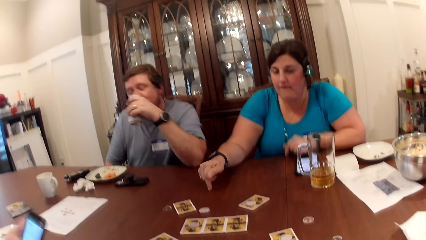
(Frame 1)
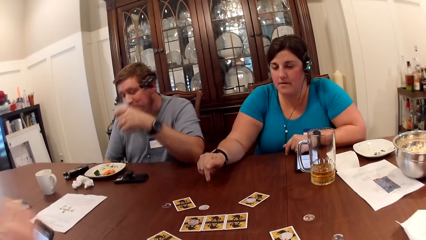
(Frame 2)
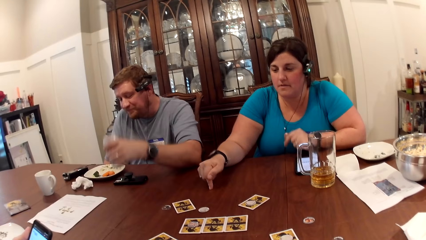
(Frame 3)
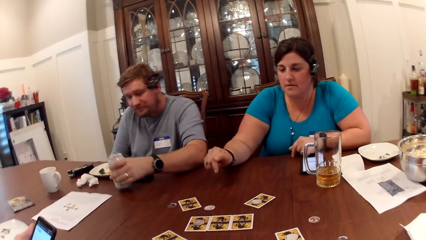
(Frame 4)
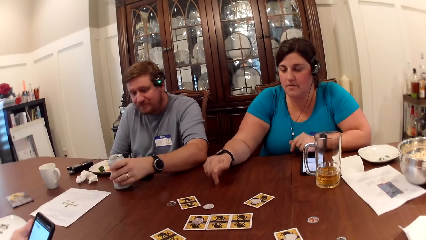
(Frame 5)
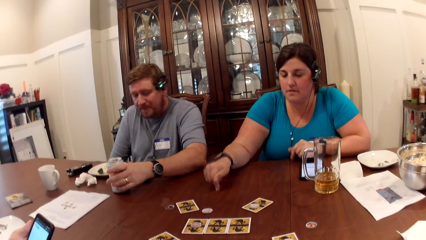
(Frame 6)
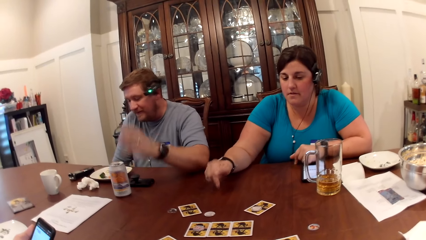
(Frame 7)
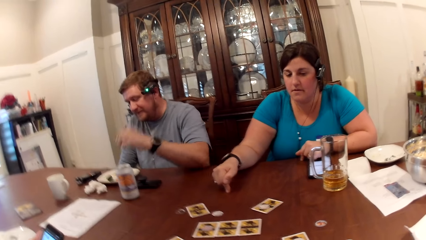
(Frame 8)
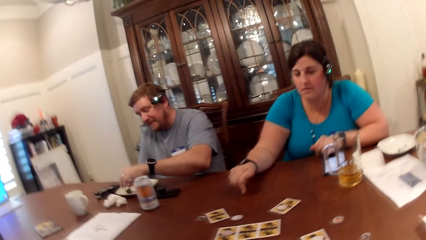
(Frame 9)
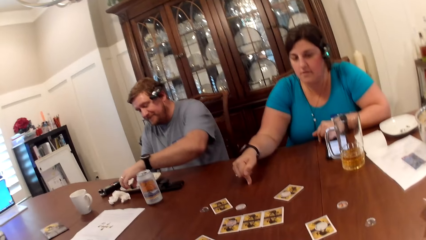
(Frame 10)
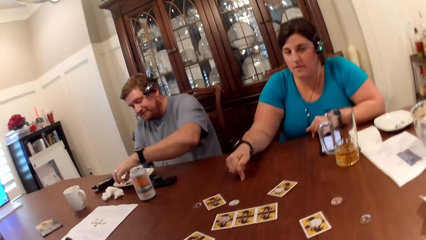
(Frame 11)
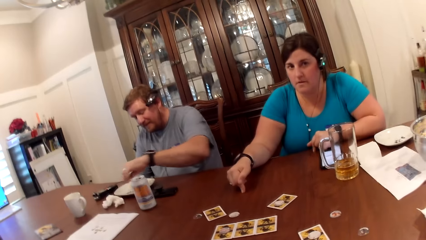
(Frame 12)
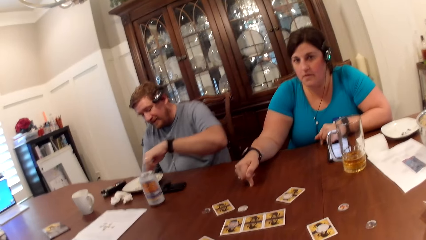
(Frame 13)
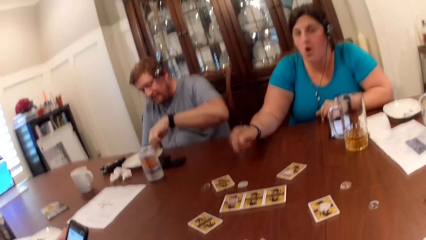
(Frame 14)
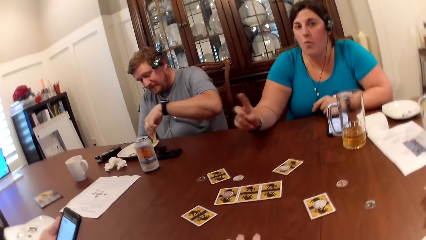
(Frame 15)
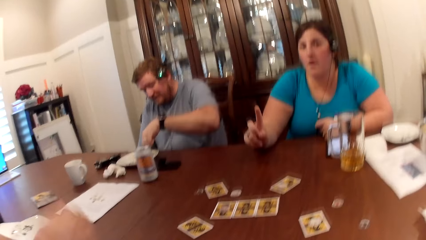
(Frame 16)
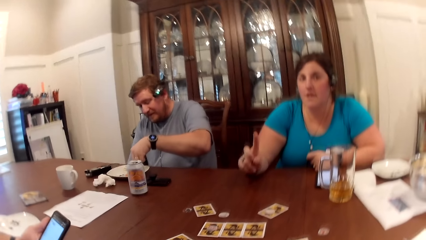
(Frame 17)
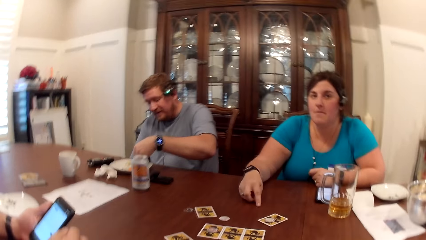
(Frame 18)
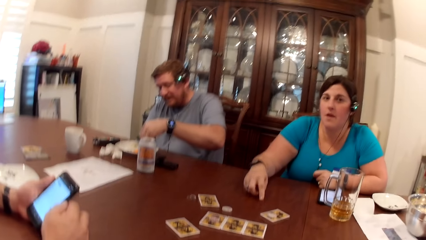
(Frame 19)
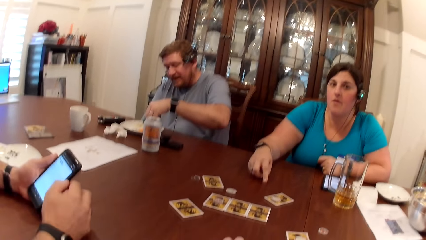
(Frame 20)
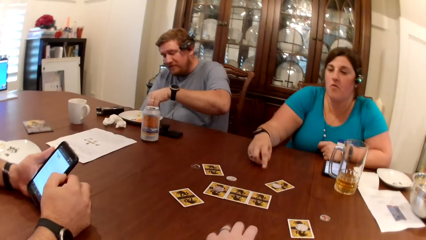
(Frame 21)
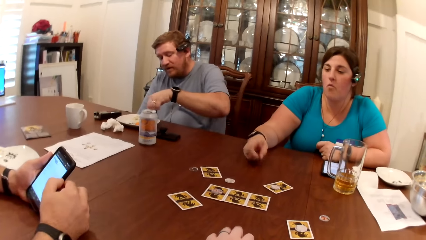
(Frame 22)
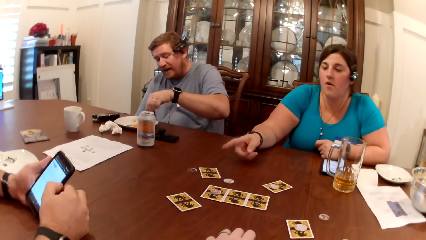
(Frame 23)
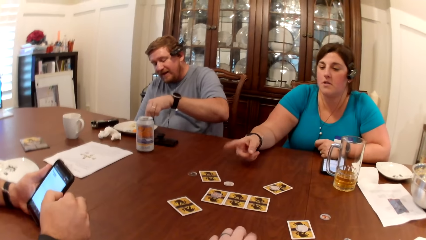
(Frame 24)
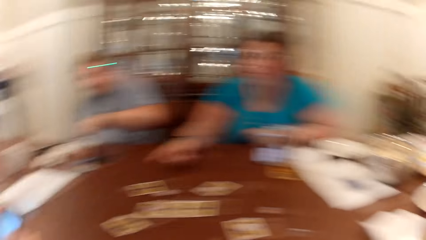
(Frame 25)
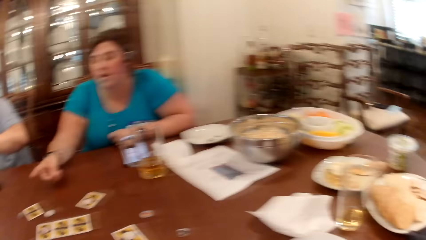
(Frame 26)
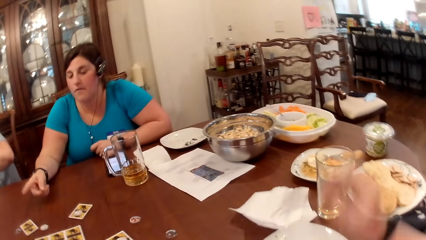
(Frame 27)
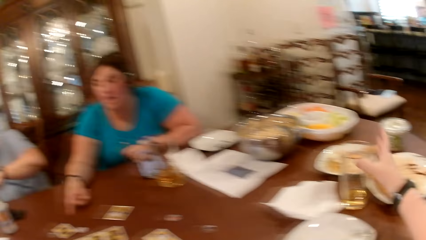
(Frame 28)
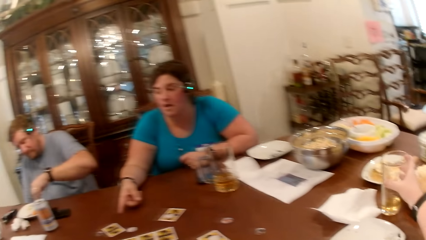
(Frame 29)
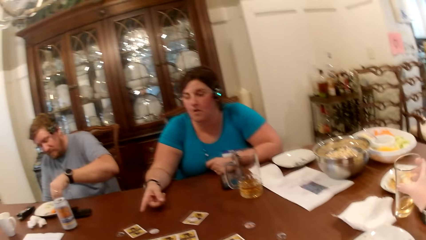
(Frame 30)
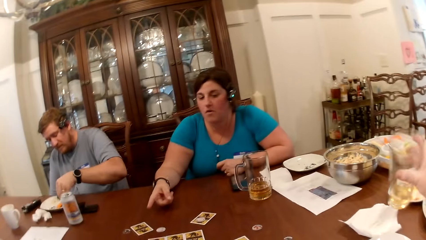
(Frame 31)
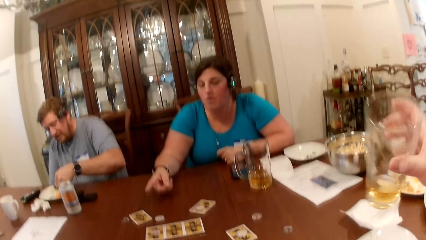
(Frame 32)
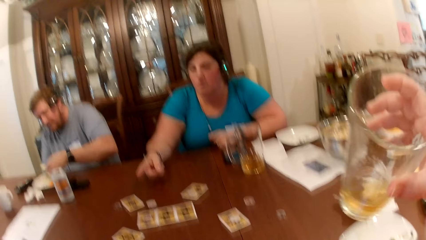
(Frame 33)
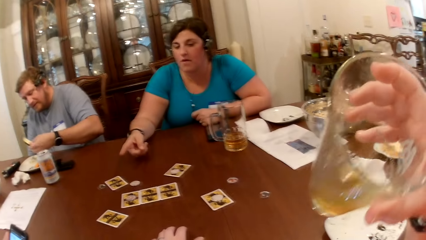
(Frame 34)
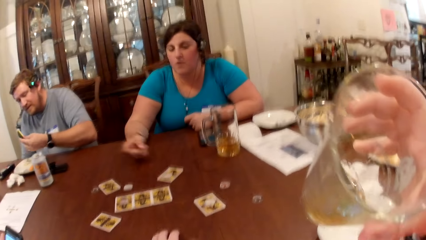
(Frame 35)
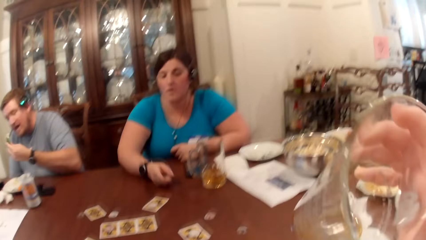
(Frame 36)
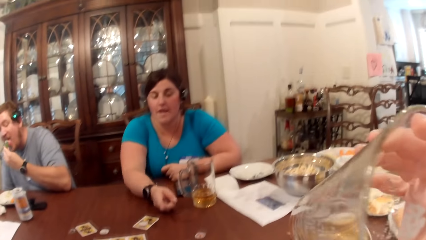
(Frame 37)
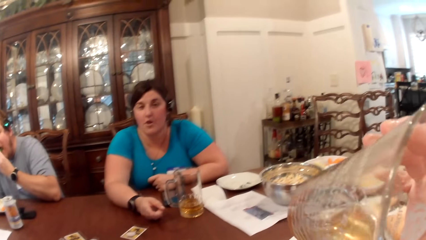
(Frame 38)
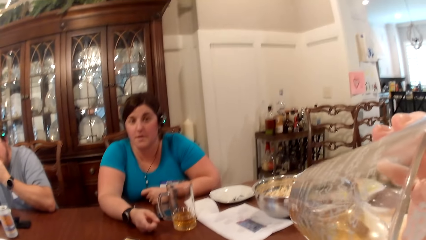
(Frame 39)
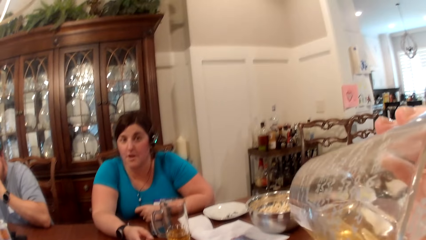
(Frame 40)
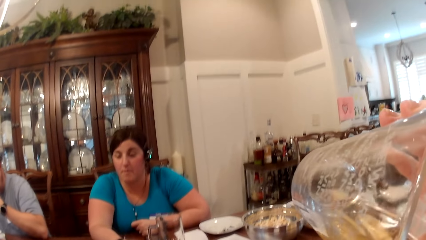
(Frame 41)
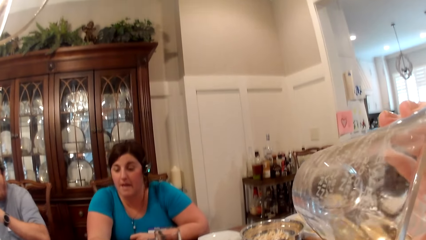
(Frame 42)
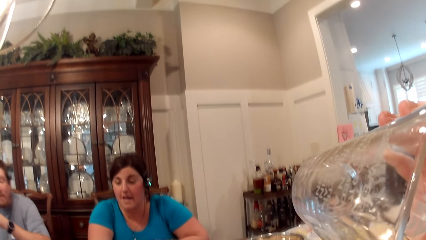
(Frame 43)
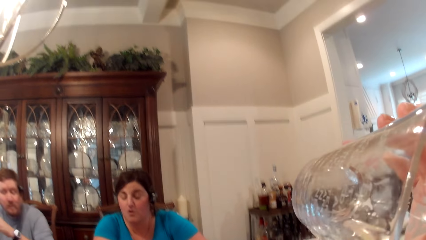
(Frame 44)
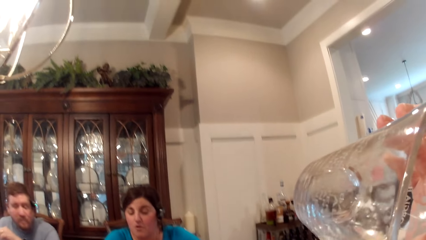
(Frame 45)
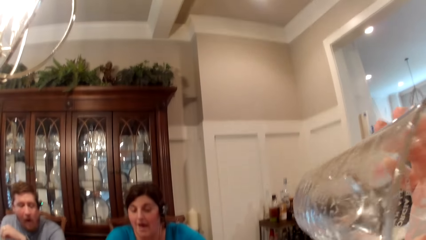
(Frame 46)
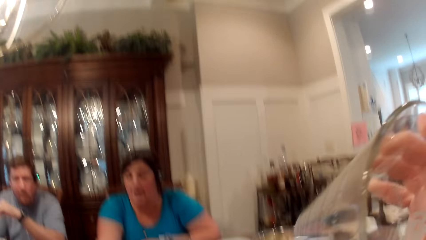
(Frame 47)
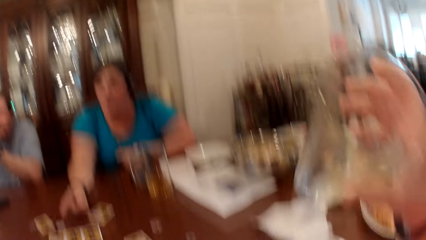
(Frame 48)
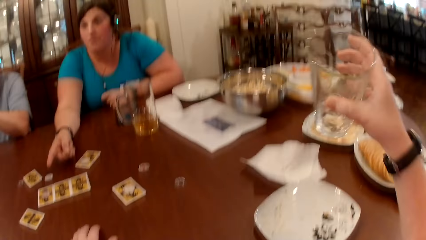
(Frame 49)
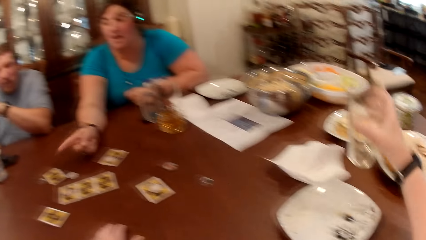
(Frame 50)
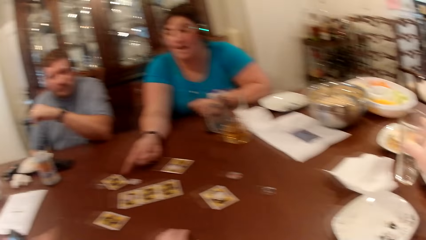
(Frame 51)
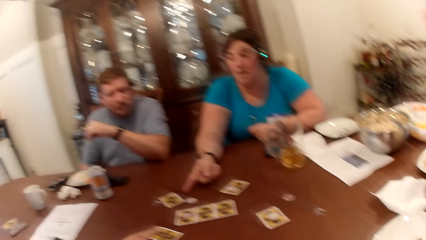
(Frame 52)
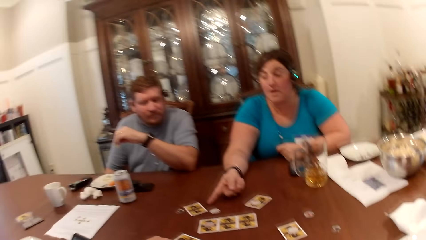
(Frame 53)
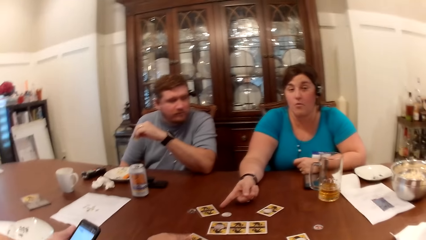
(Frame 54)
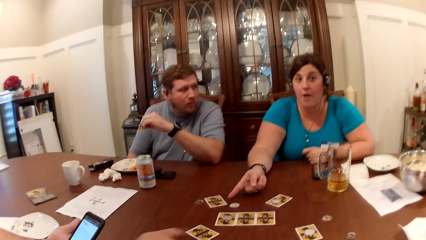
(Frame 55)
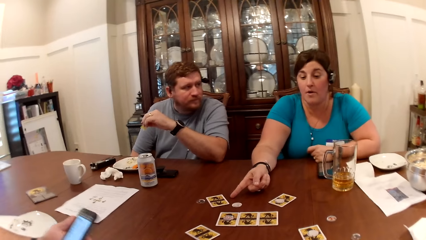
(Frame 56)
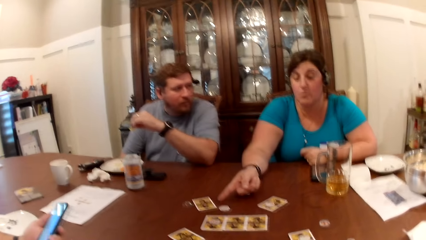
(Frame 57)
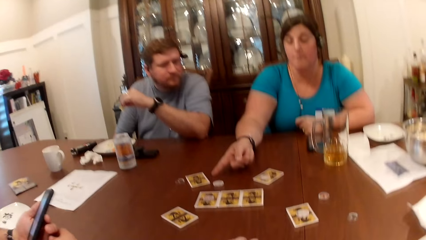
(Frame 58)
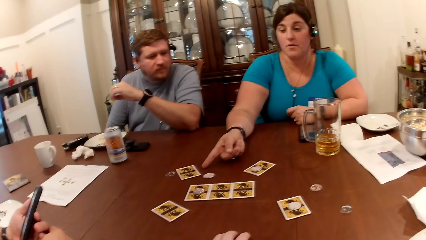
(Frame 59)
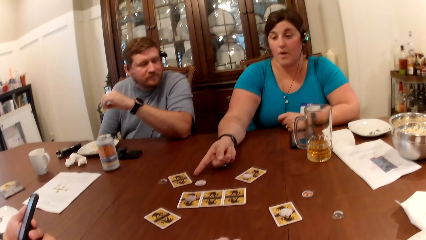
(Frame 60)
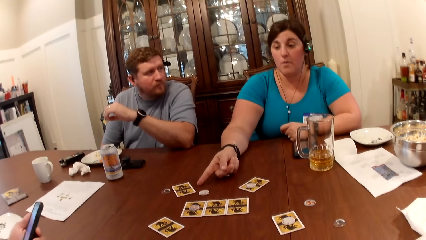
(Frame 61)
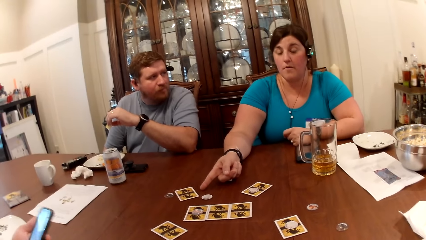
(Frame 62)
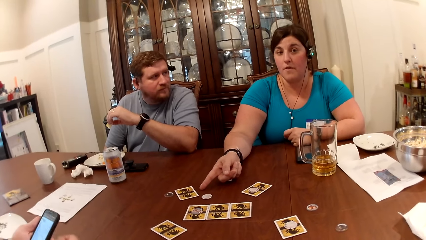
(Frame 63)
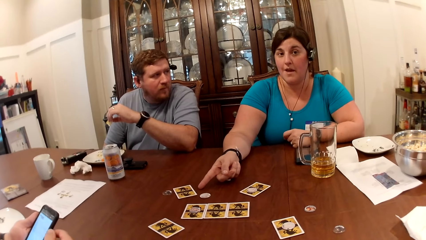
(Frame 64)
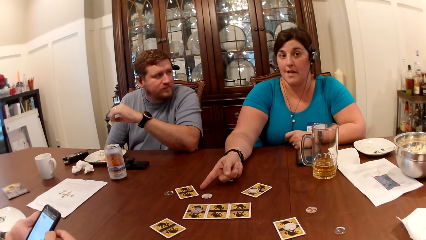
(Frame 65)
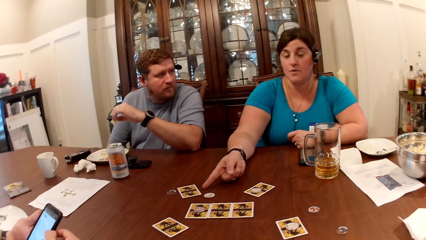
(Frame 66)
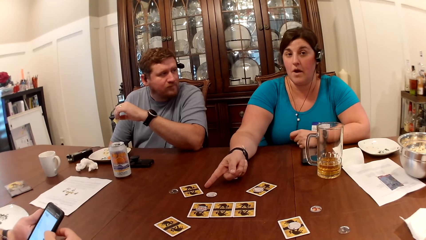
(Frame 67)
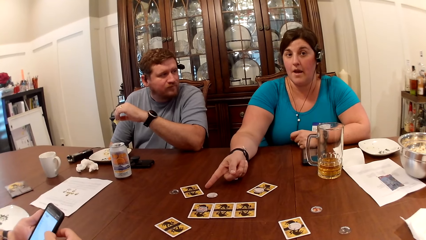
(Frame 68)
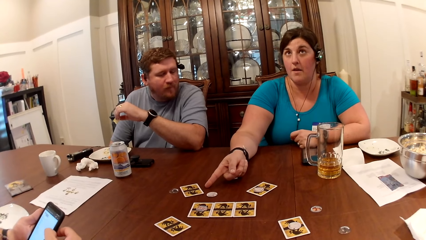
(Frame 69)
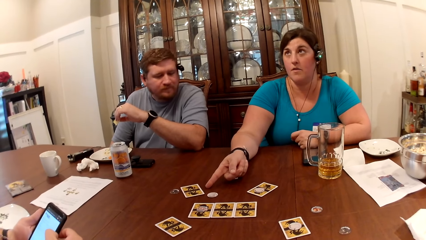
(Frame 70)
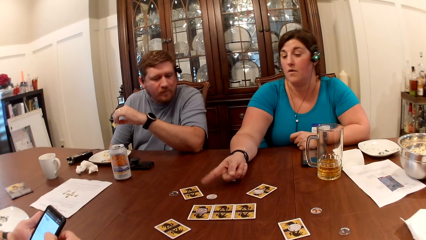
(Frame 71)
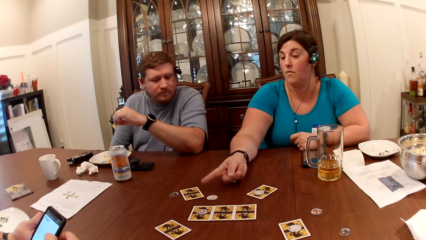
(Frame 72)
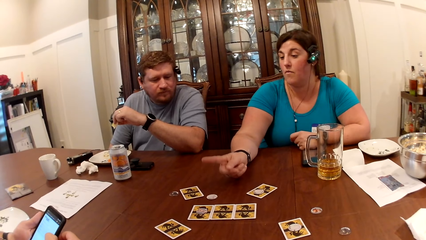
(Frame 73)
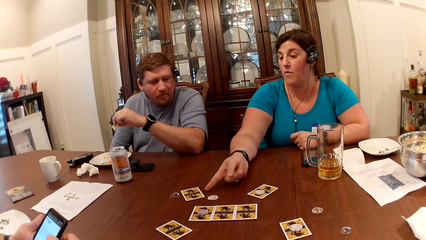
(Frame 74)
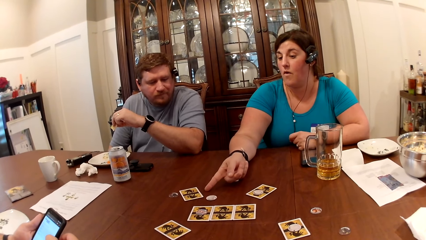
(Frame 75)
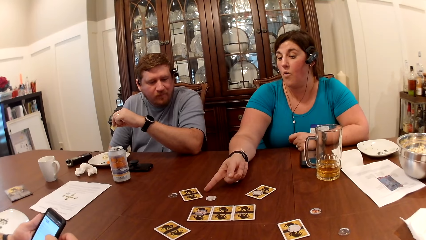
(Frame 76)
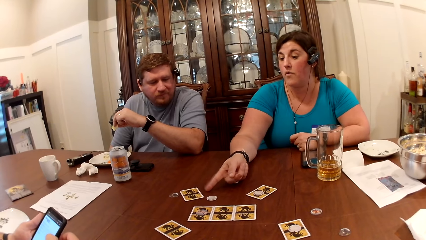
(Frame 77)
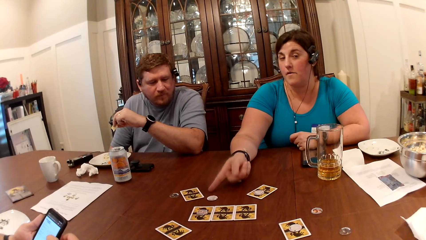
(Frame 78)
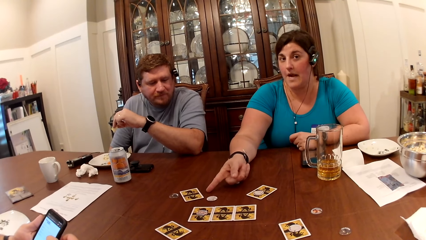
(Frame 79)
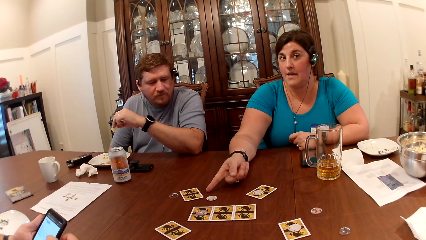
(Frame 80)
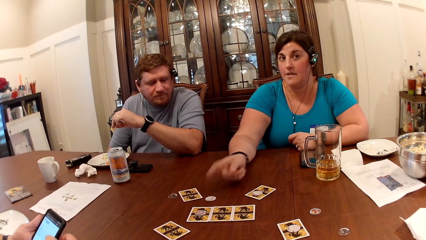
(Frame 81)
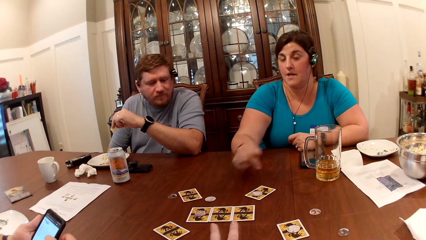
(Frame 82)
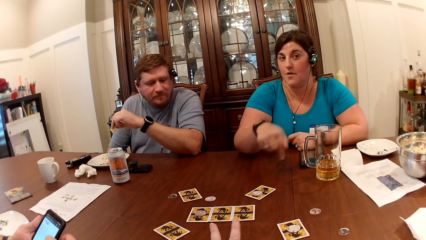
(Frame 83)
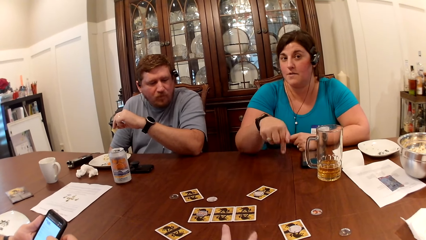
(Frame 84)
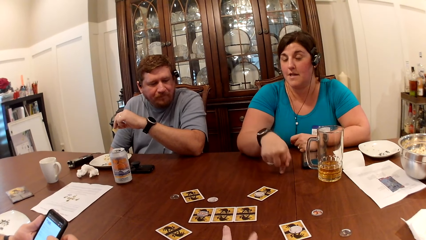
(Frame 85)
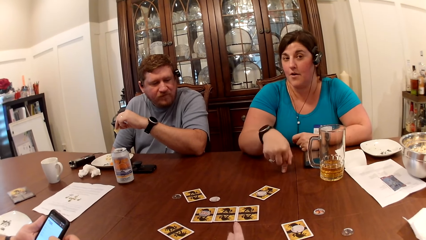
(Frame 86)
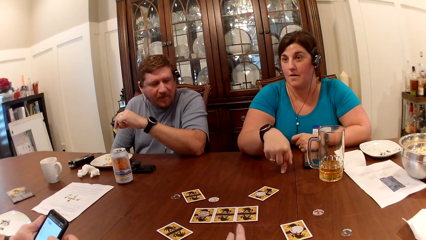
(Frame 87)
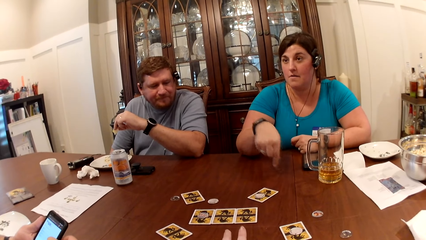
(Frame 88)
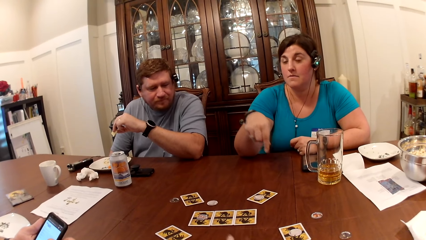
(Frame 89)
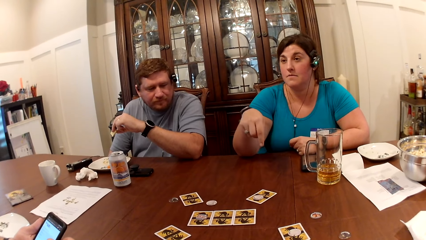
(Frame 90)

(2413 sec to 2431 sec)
A woman taps both hands on the table. A man drops the can of beer on the table with his left hand. The woman raises her right hand. Another man drops his right hand on the table. The first woman drops her right hand on the table. The camera wearer talks to a woman. She taps on the table with her left hand. The first woman points her right hand. The camera wearer picks the glass of beer from the table with her right hand. The first man takes the cookies from the plate on the table with his left hand. The camera wearer drinks from the glass of beer with her right hand. The first man eats the cookies with his left hand. A woman talks to the camera wearer. The camera wearer drops the glass on the table with her right hand. Another woman taps on the table with her right hand. The other man touches the card on the table with his right hand. A woman talks to the camera wearer. The other man holds the phone with both hands. The other woman taps on the table with her right hand repeatedly.
